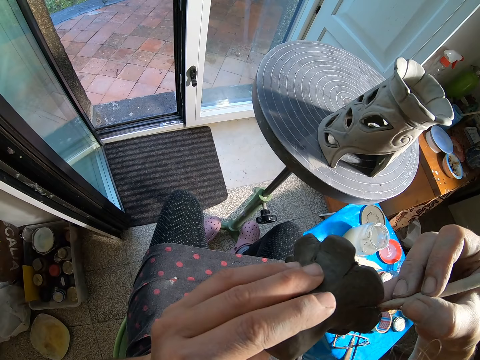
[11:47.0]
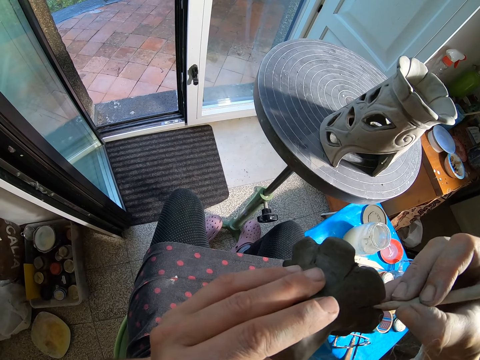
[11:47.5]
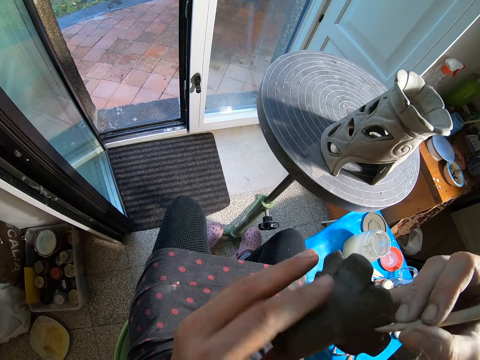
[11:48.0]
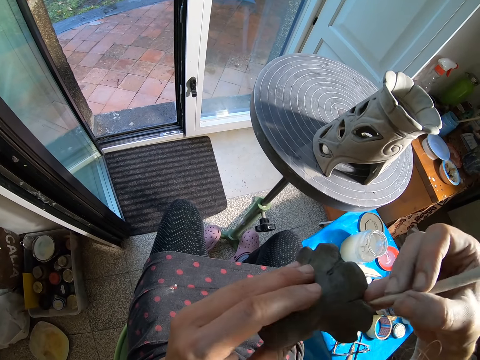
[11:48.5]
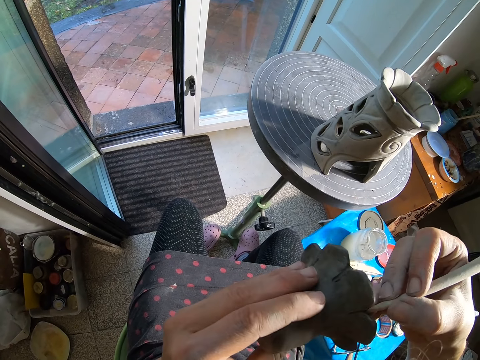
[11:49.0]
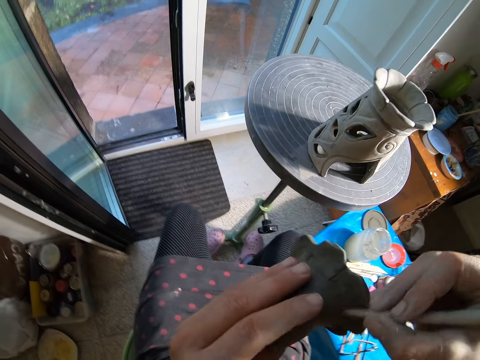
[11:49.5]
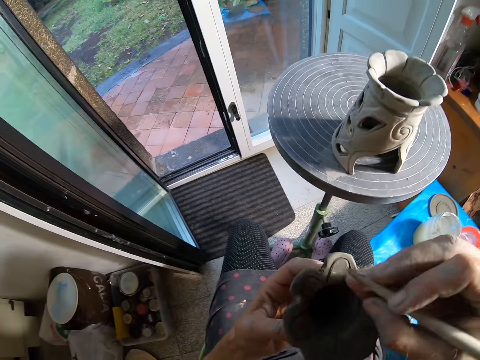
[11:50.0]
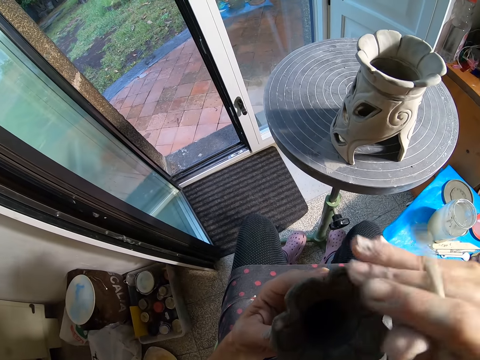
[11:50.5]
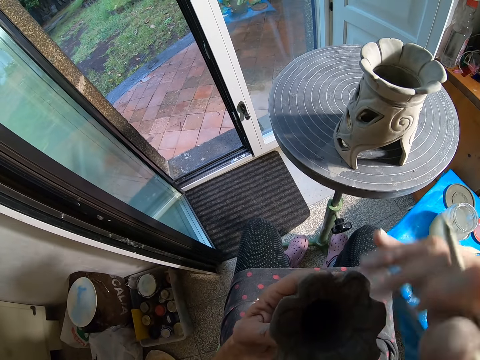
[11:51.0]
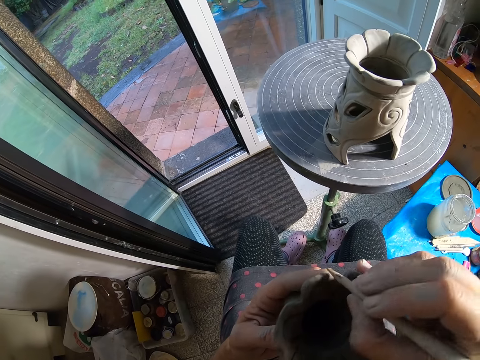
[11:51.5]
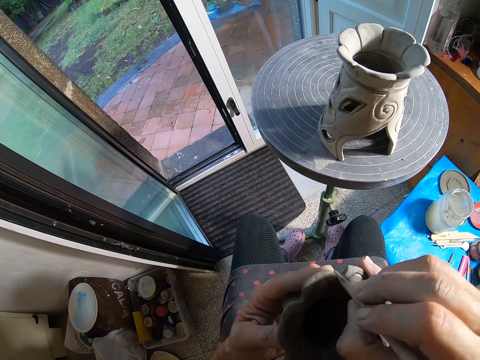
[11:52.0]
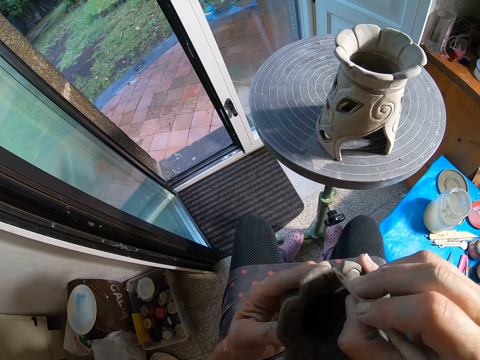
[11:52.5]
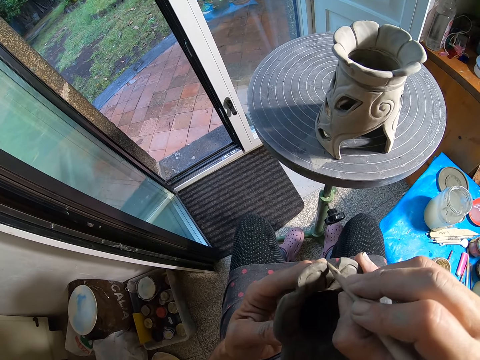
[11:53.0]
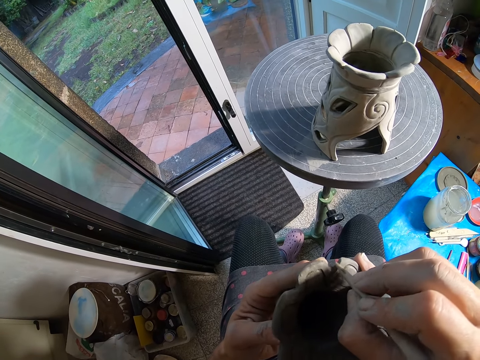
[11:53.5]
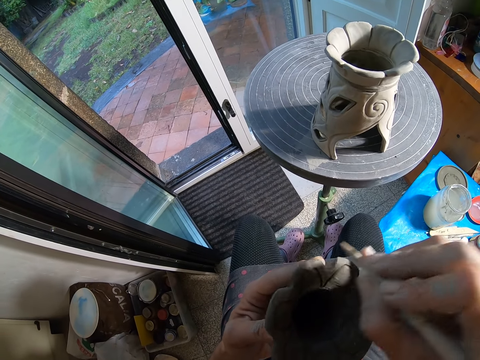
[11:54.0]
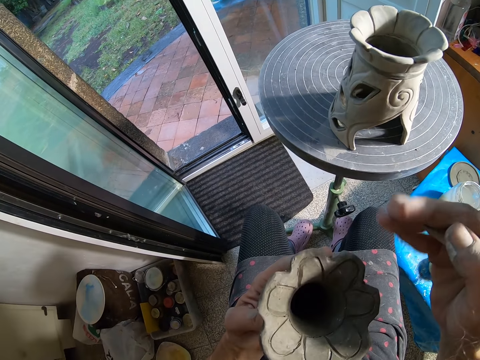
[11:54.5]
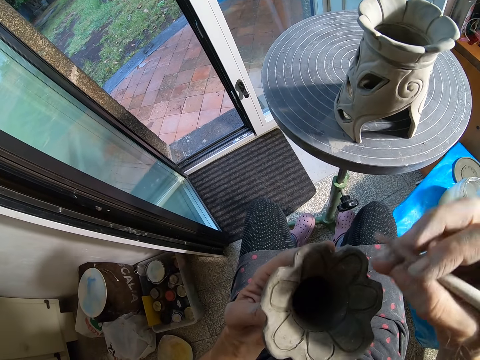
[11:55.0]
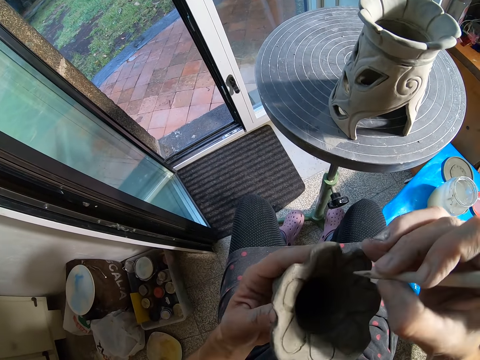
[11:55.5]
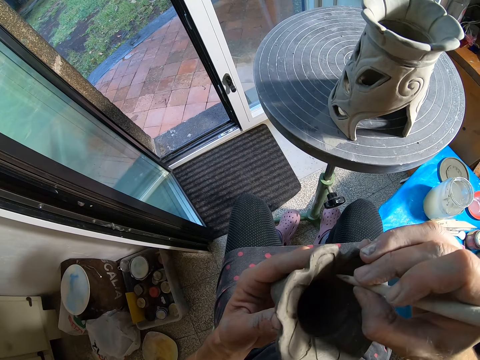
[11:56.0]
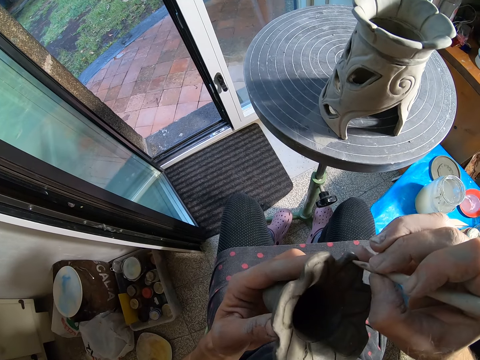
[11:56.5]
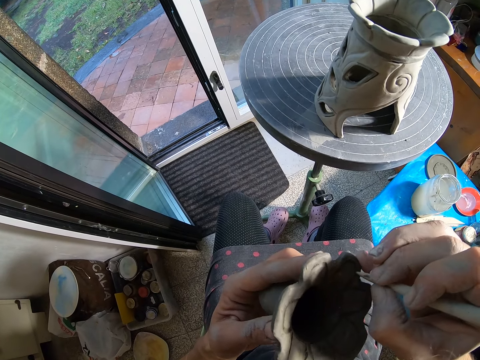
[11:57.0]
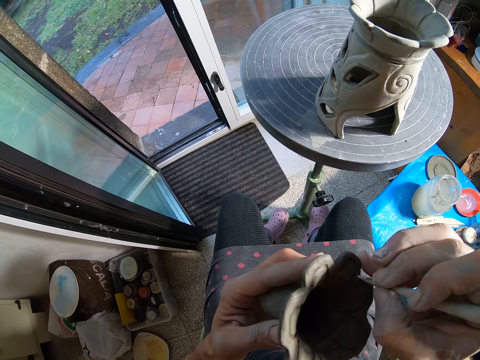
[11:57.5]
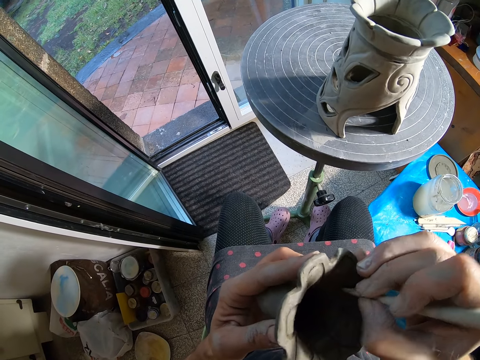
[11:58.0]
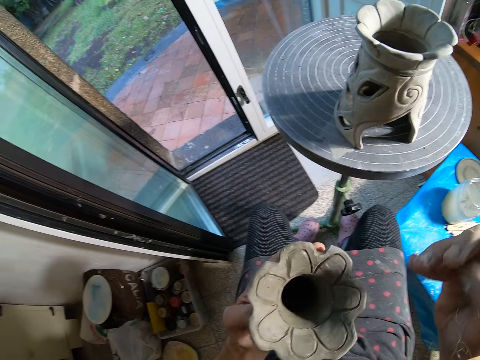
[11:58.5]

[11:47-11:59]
The camera wearer cleans the clay vase with his right hand. He touches the clay mold. He carves marks on the clay vase with the stick in his right hand. He cleans the stick in his right hand. He carves marks on the clay vase with the stick in his right hand. He draws on the clay mold.

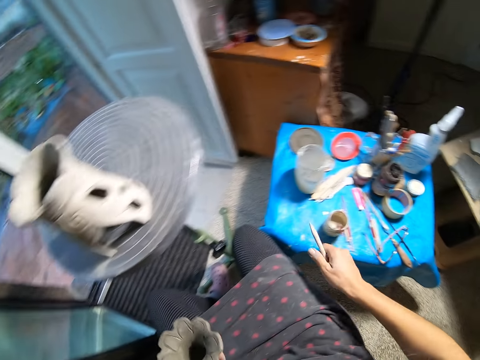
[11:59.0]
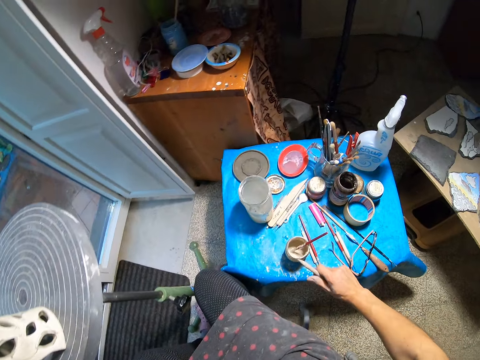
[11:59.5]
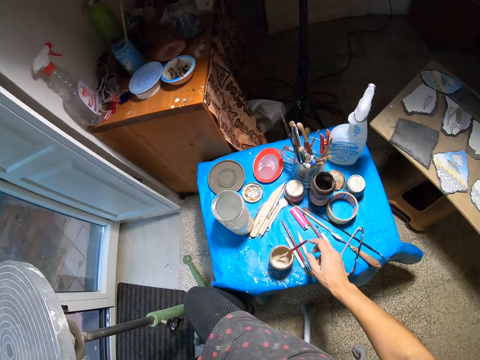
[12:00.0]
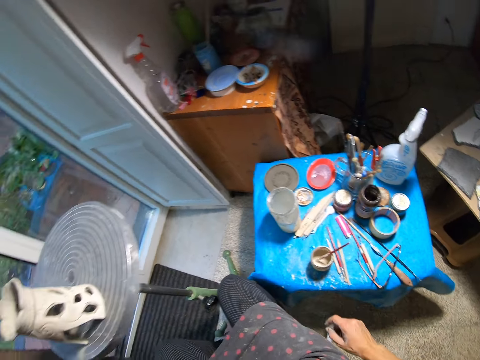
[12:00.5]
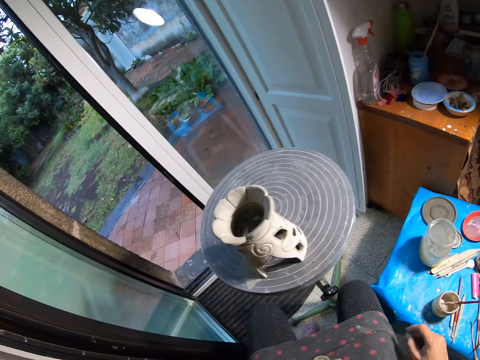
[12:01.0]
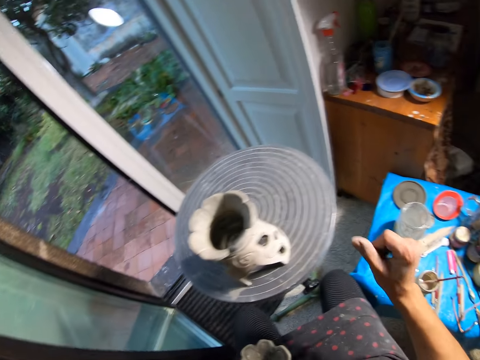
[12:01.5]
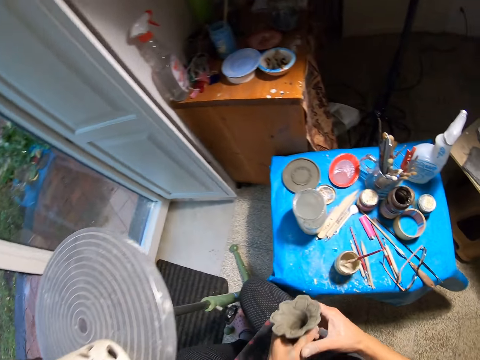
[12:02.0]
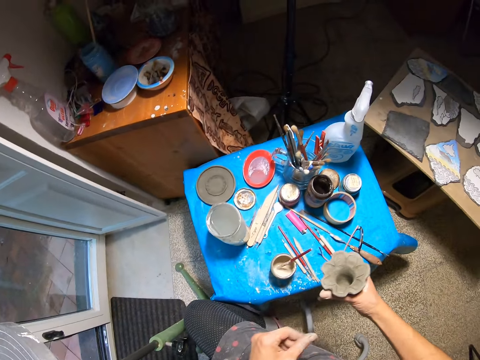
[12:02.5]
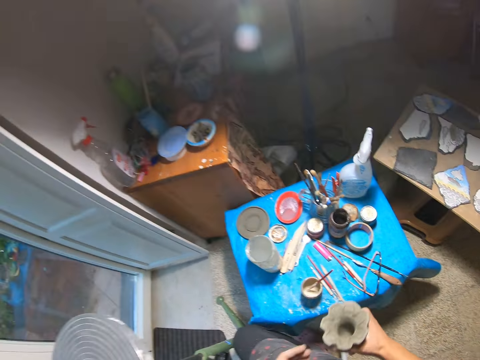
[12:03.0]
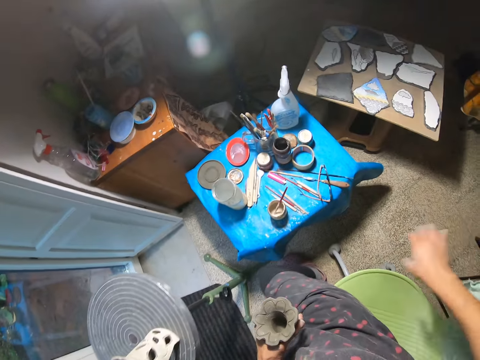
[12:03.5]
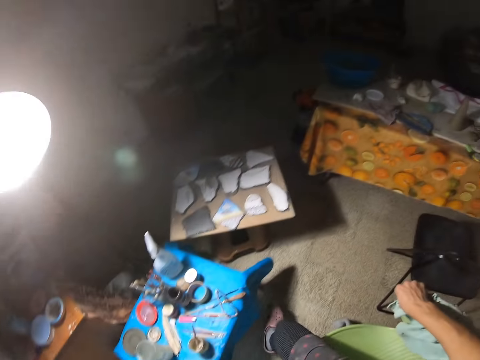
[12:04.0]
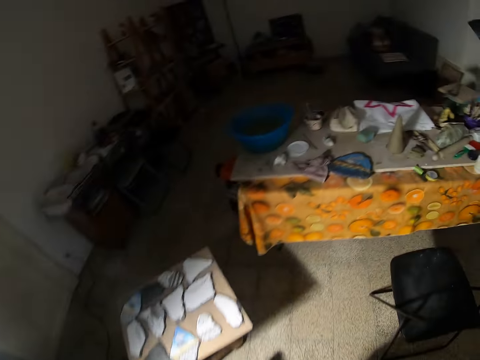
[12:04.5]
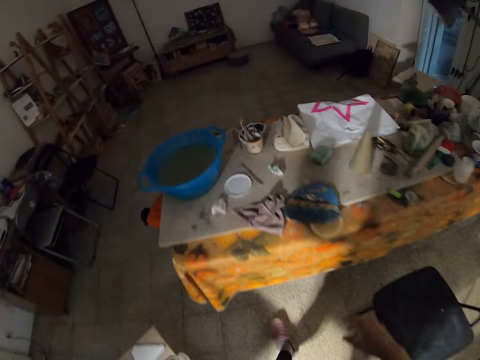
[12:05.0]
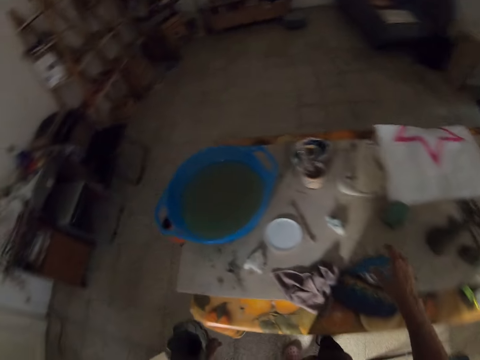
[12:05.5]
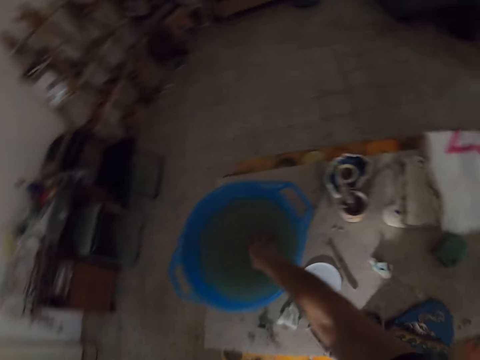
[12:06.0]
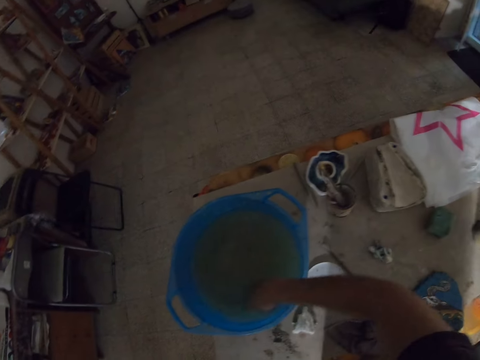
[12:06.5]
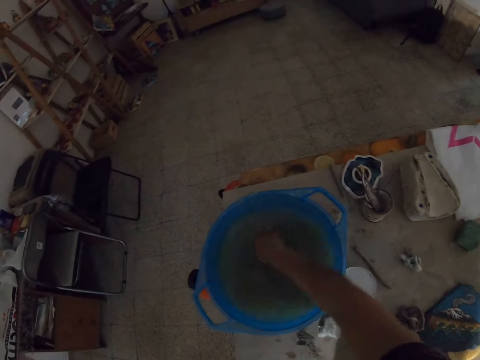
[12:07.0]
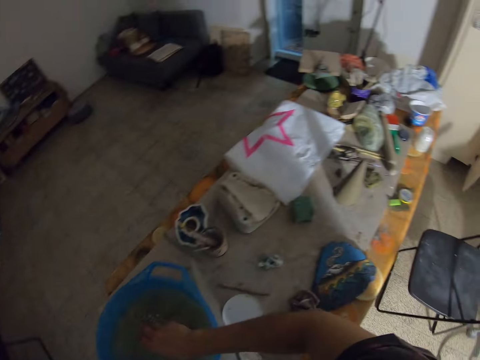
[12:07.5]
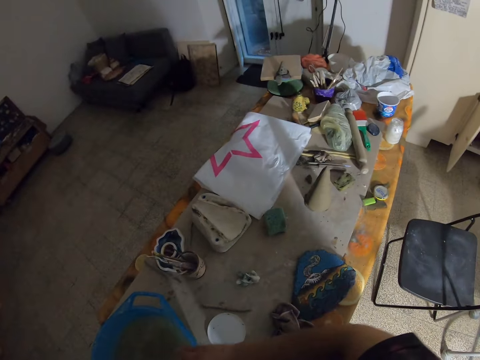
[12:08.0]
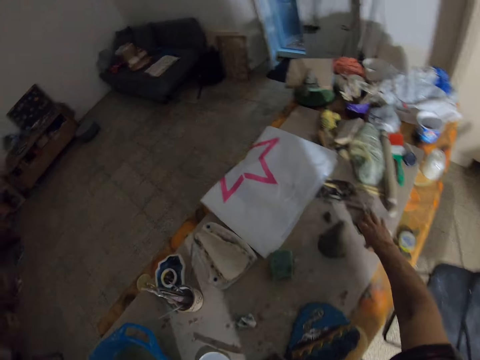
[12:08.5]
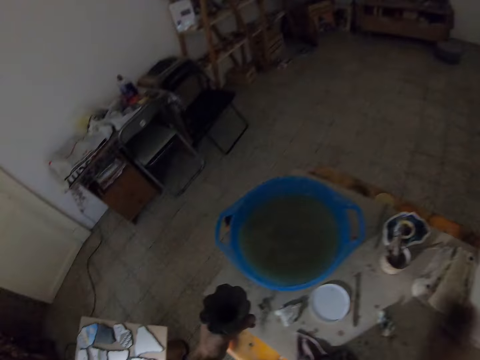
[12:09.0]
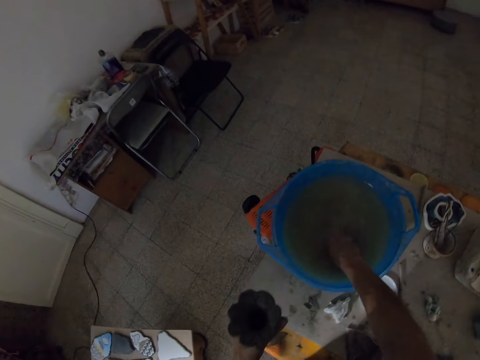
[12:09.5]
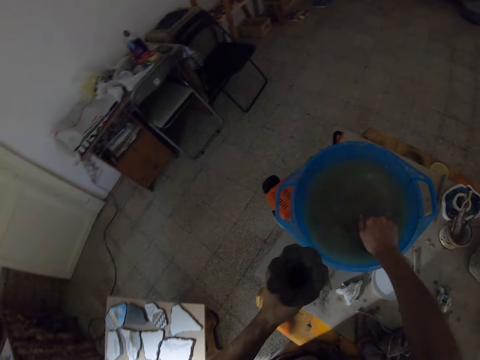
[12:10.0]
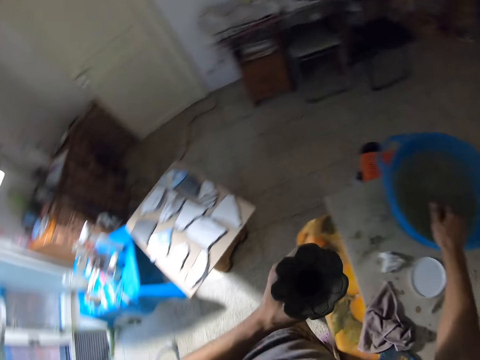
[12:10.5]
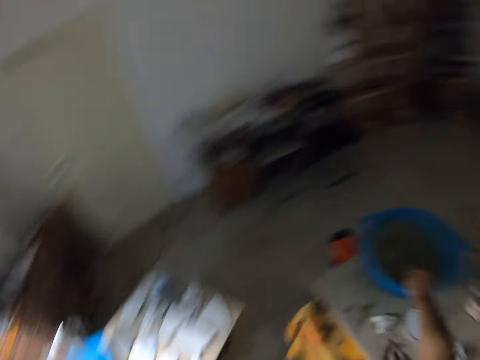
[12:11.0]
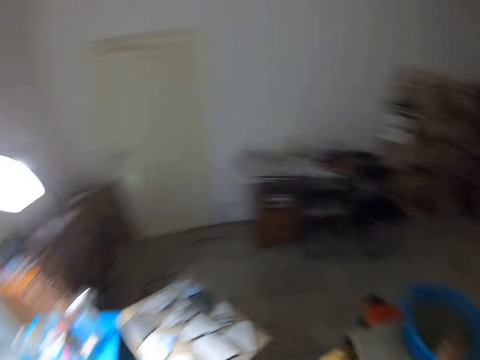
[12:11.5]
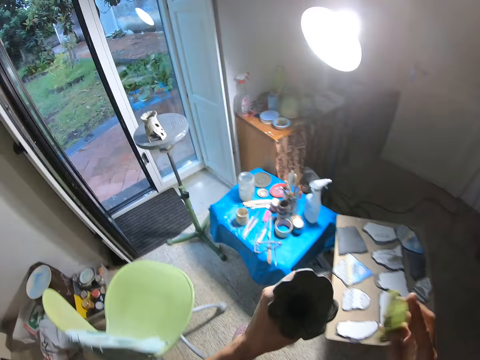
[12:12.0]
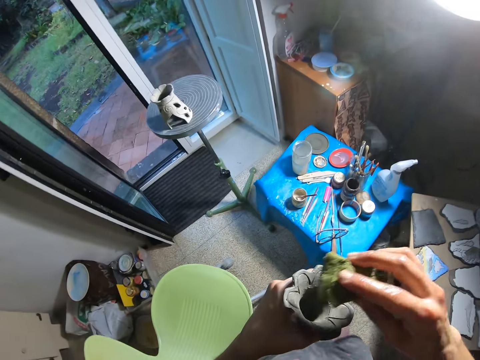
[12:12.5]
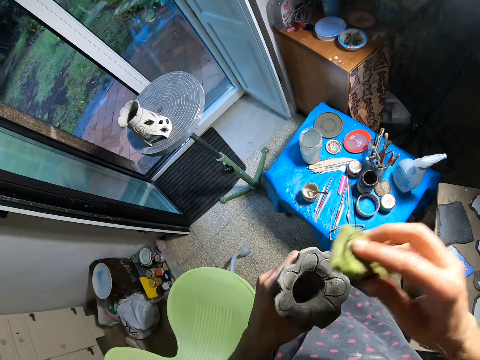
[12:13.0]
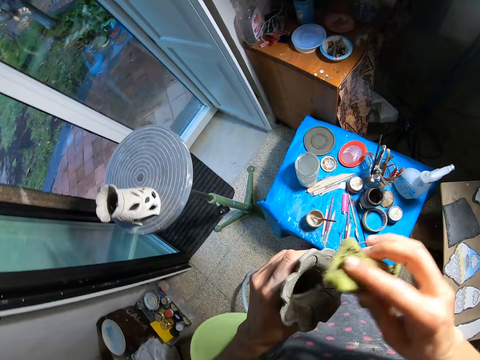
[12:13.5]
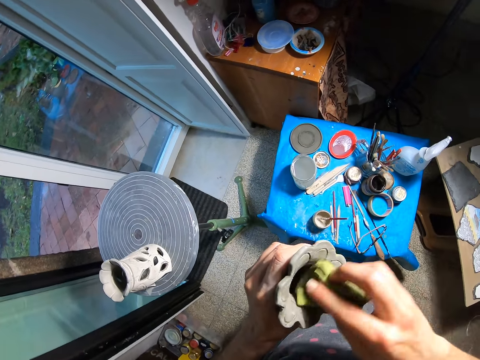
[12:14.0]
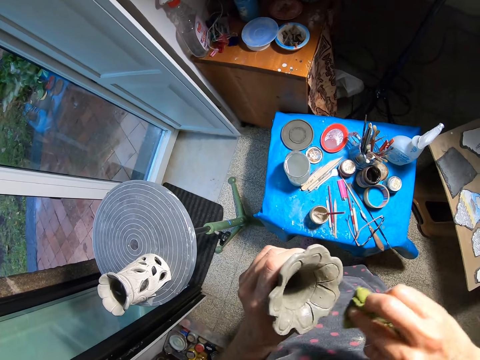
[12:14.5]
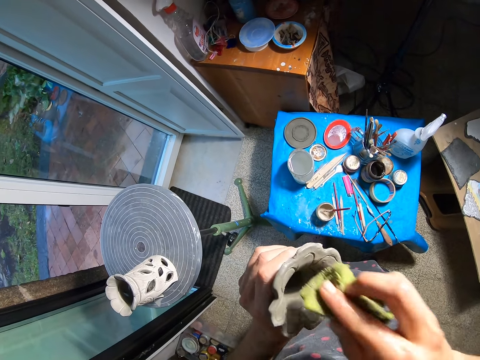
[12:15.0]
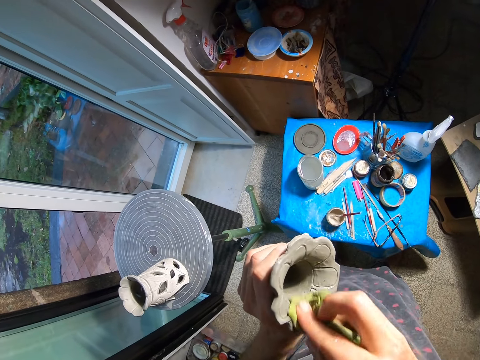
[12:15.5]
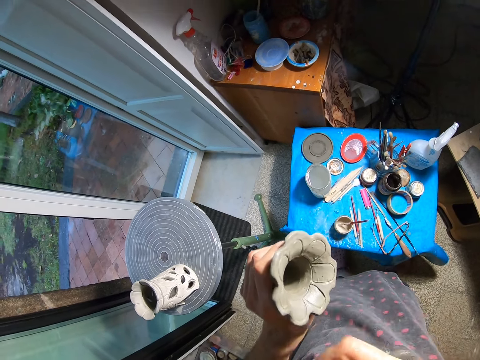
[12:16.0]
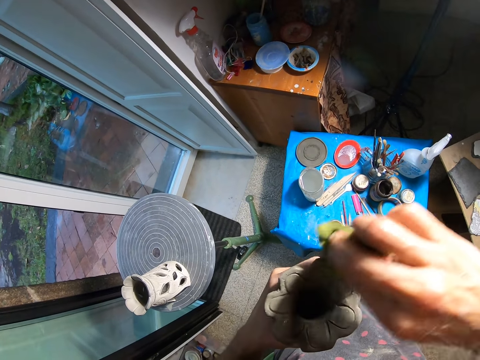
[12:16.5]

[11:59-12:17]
The camera wearer places the stick on a table with his right hand. He passes the clay vase from his left hand to his right hand. He passes the clay vase from his right hand to his left hand. He touches a green cloth with his right hand. He stands up from the chair. He stirs a bowl of water on the table with his right hand. He puts his hand in the water. He rotates his hand in the water. He picks up a foam from the table with his right hand. He dips the foam in the bowl of water on the table with his right hand. He squeezes out water from the foam in his right hand. He walks a few steps. He cleans the clay vase with the foam in his right hand.
